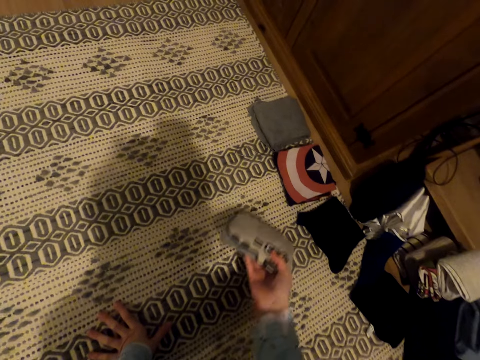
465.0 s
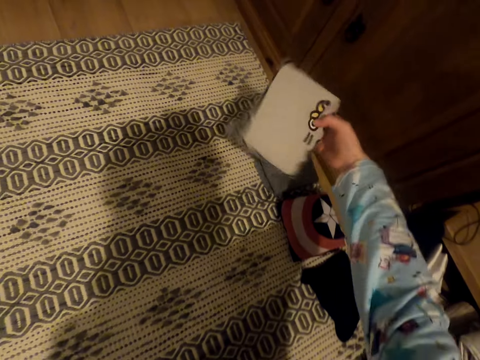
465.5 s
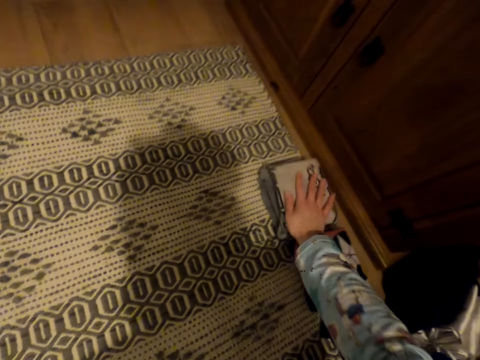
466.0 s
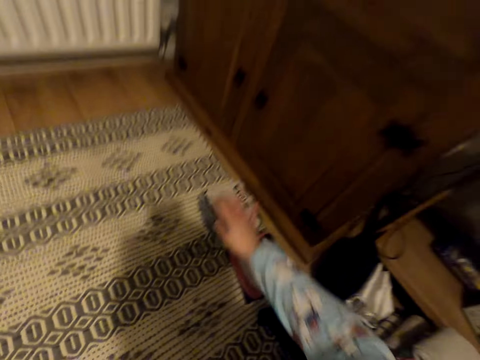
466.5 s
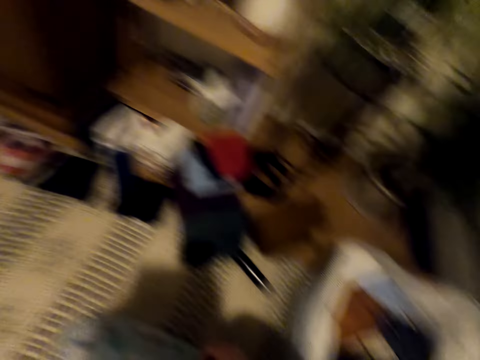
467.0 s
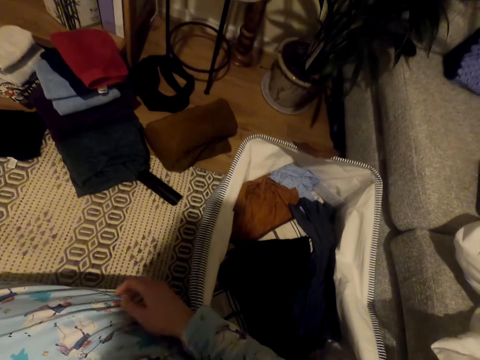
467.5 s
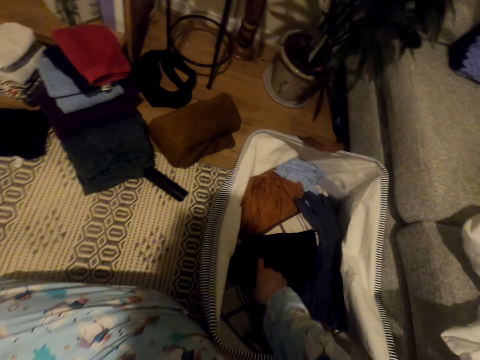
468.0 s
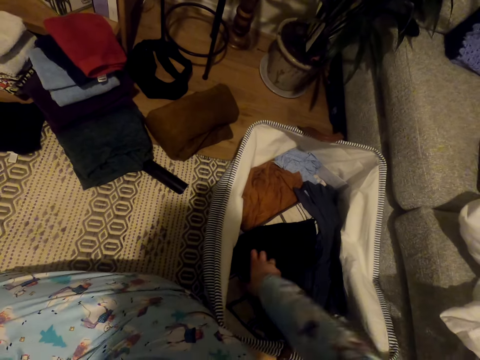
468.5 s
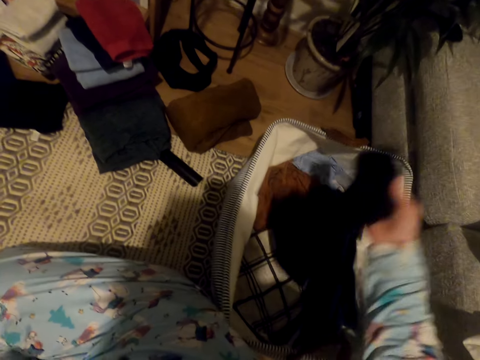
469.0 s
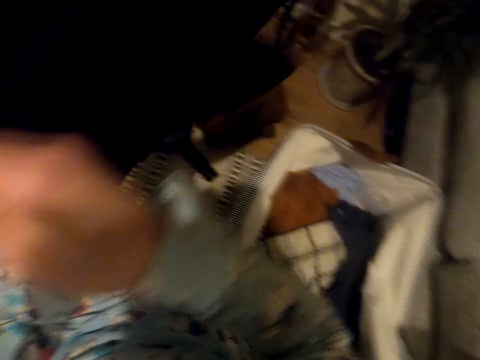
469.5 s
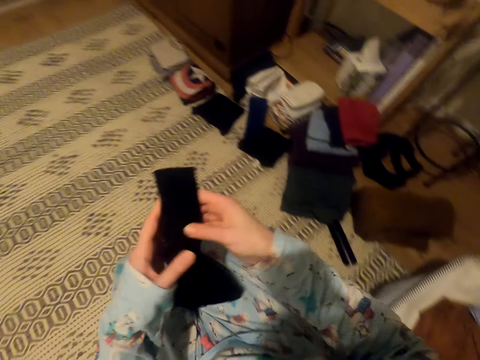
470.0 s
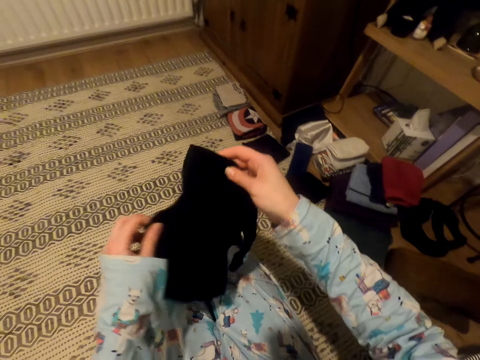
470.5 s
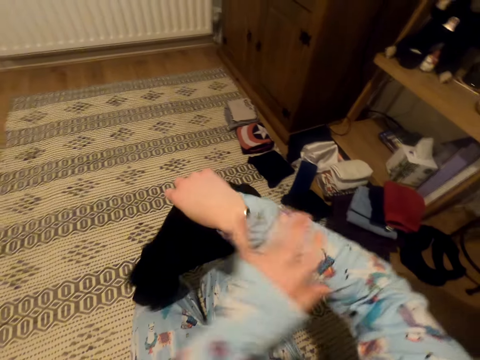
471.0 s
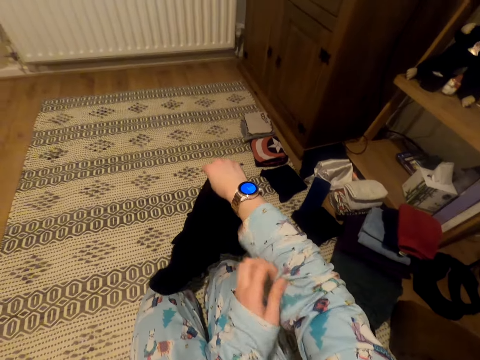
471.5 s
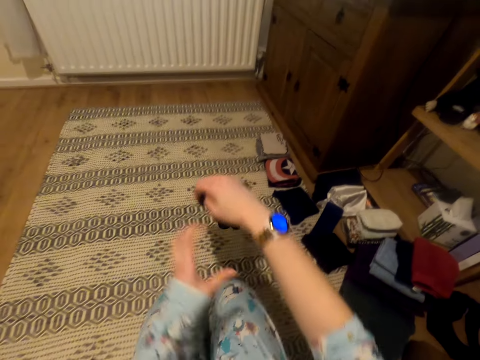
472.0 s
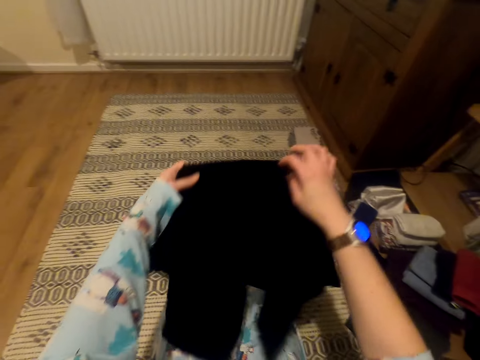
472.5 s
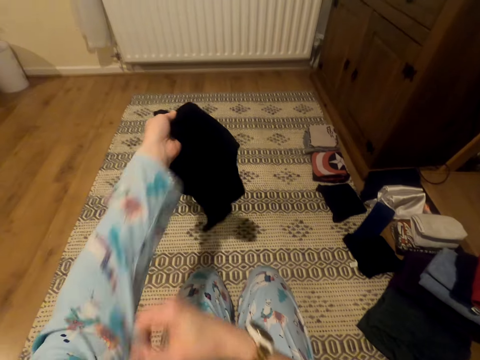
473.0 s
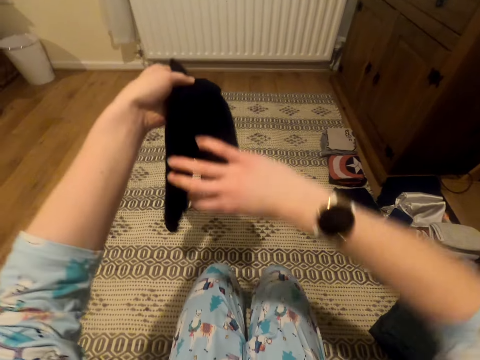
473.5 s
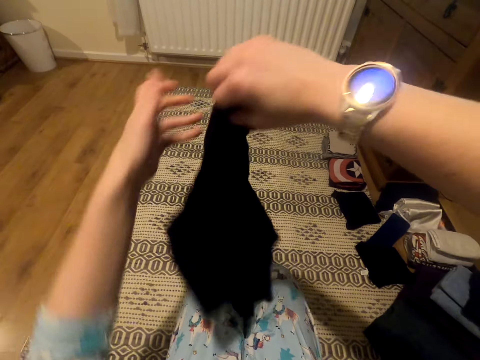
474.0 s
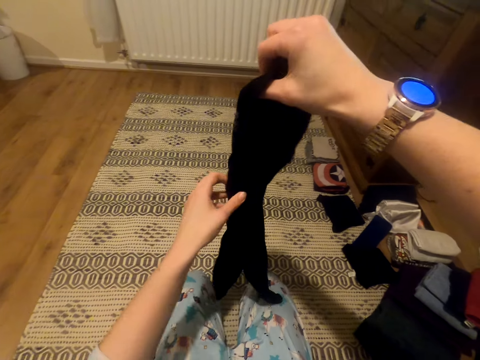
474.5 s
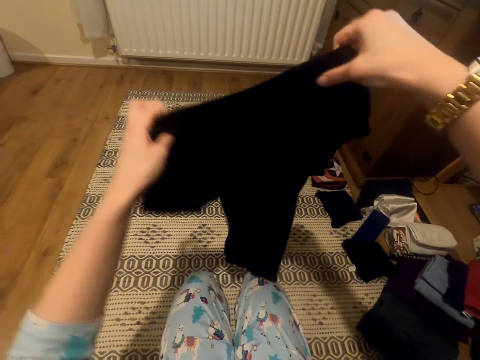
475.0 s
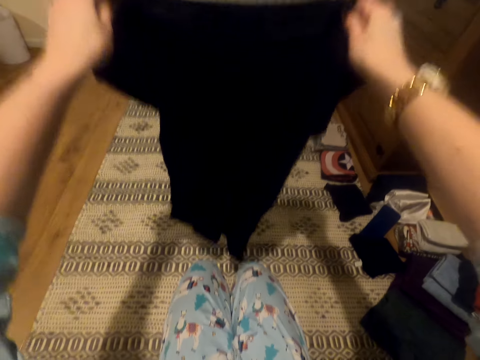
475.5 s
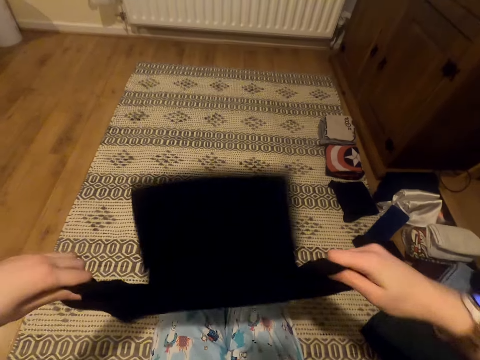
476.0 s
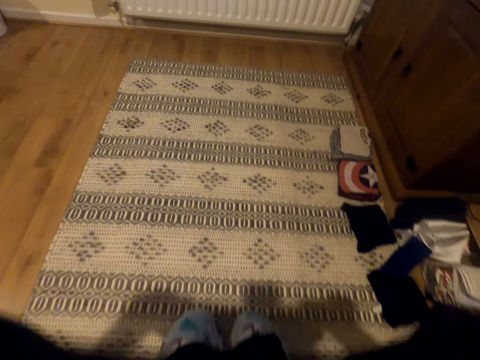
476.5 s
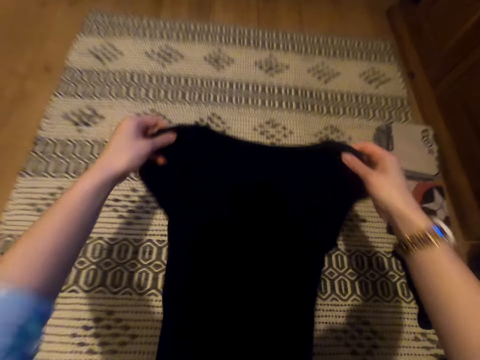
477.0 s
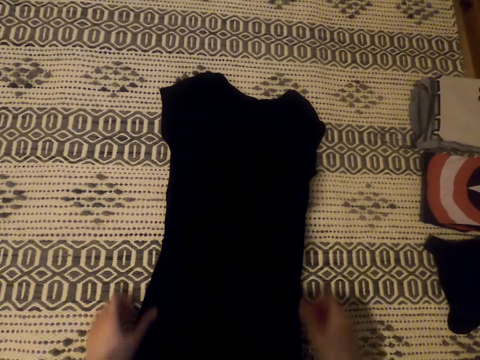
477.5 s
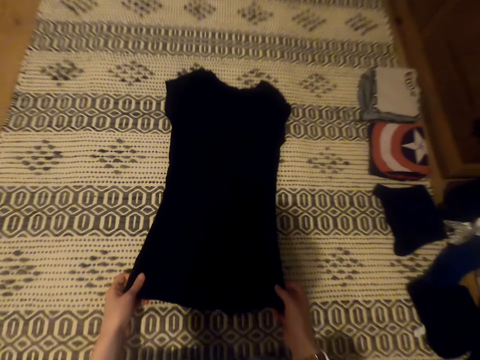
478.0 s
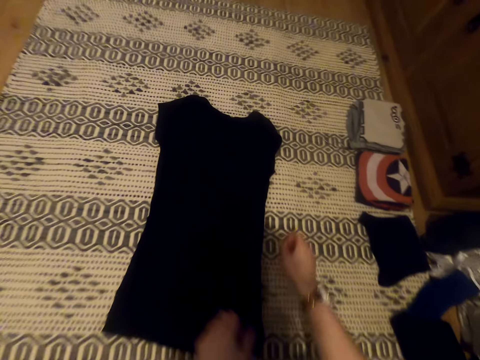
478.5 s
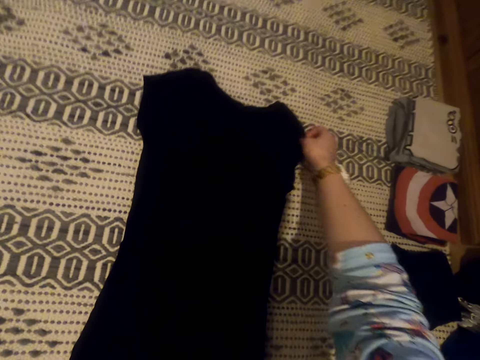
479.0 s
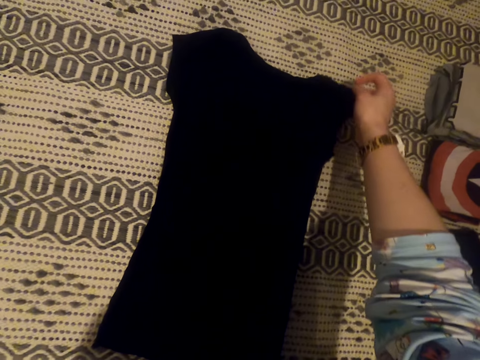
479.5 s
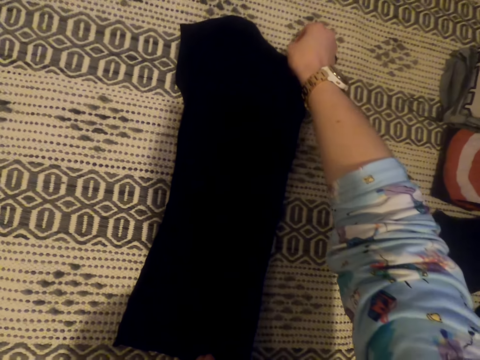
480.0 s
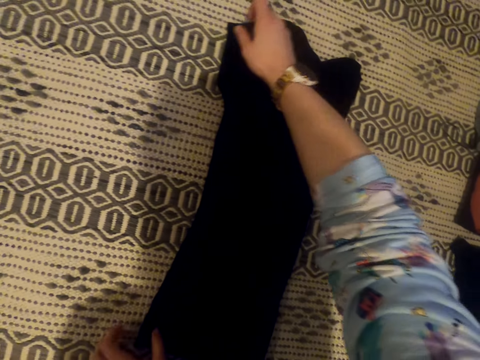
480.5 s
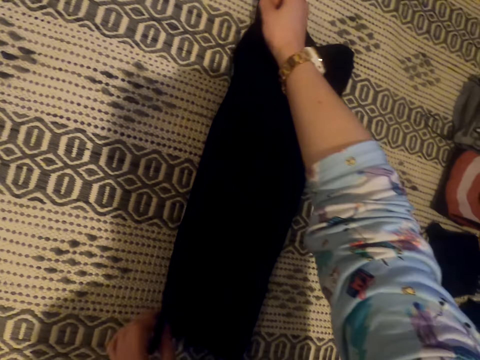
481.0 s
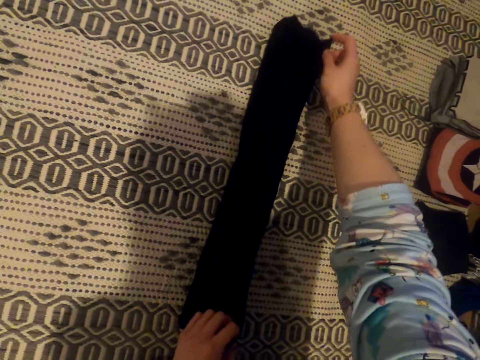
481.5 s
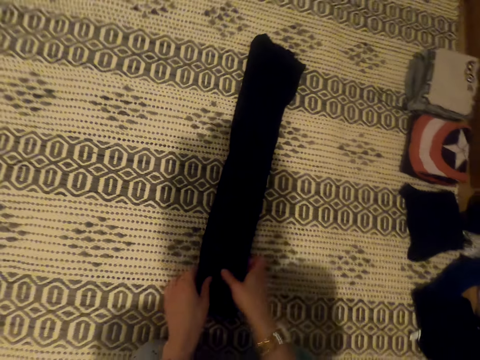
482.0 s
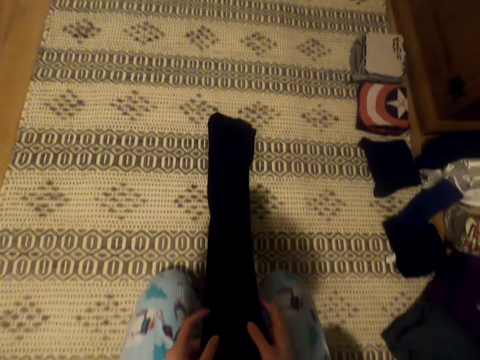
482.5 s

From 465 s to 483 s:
The camera wearer removes the t-shirt from the suitcase. She straightens the t-shirt. She pulls the sleeves up. She folds the sleeve of her clothes. She straightens the t-shirt. She places the t-shirt on the carpet. She pulls the t-shirt towards her. She folds the t-shirt.

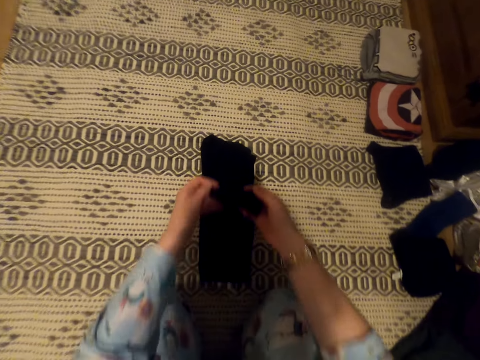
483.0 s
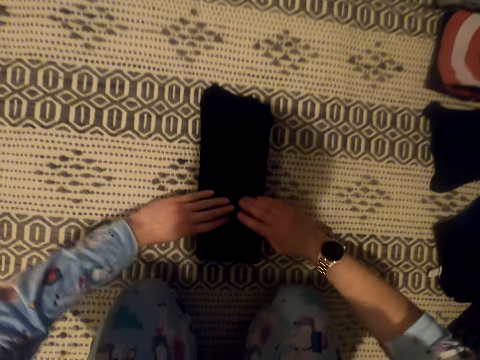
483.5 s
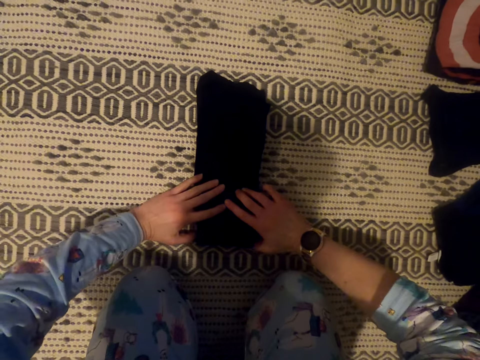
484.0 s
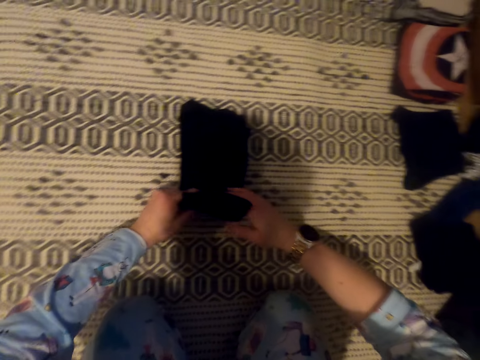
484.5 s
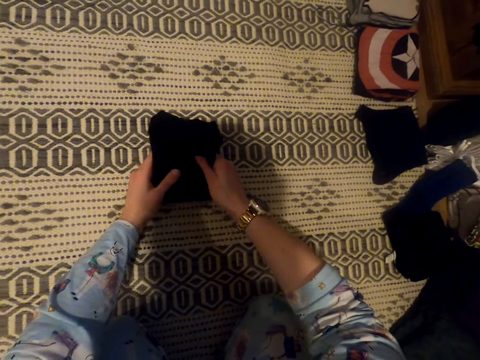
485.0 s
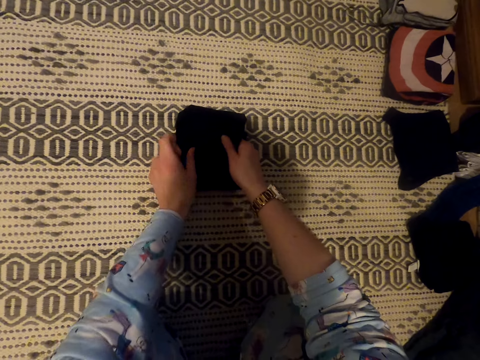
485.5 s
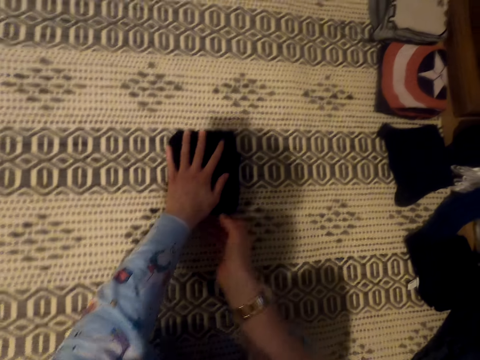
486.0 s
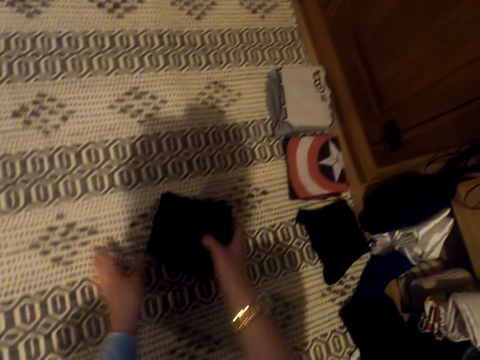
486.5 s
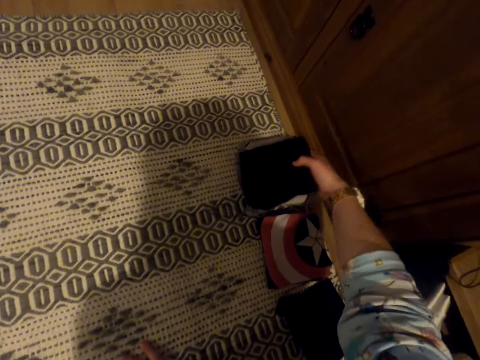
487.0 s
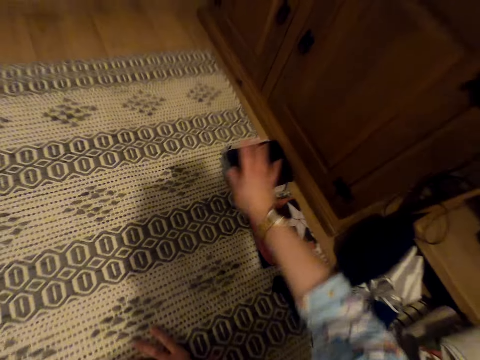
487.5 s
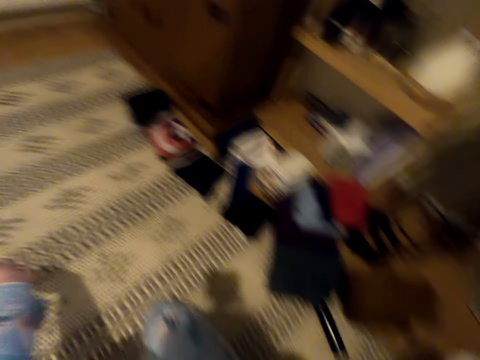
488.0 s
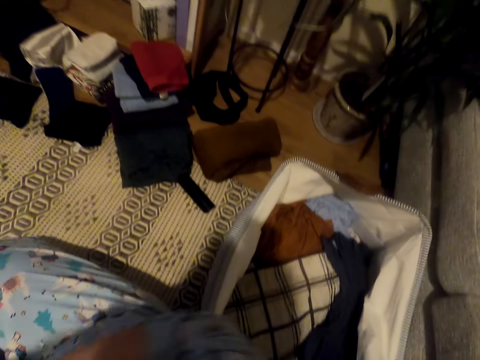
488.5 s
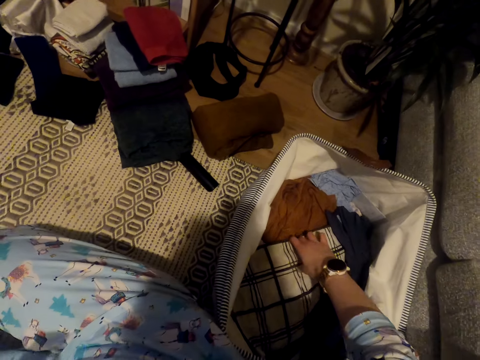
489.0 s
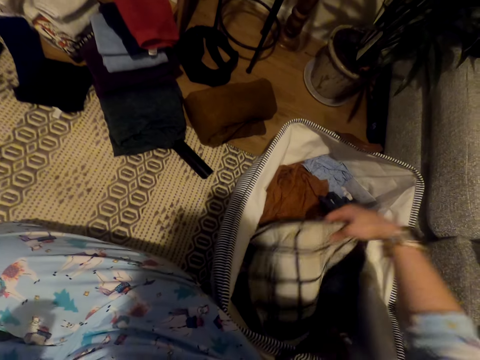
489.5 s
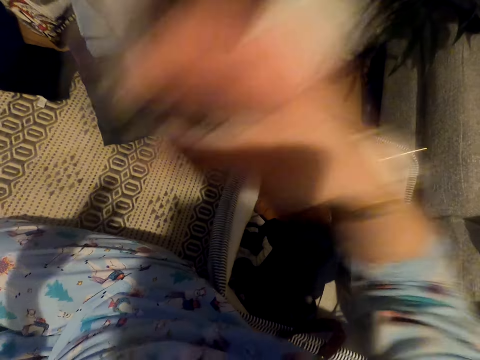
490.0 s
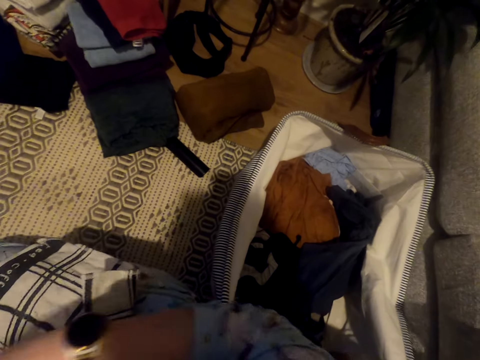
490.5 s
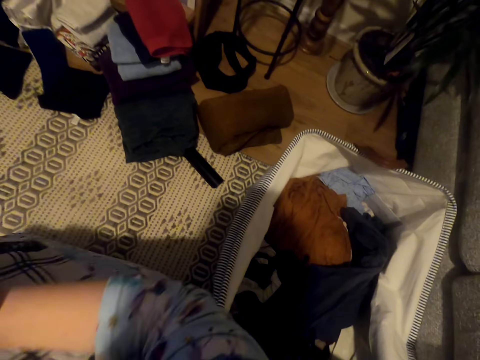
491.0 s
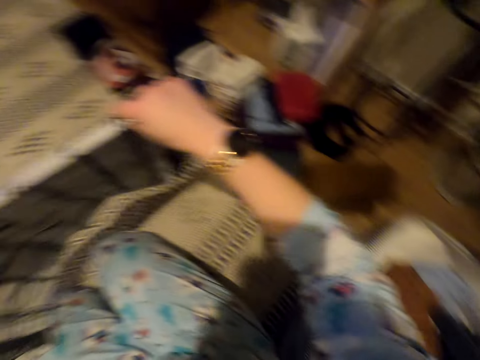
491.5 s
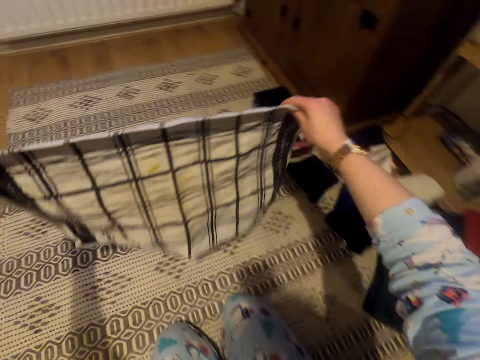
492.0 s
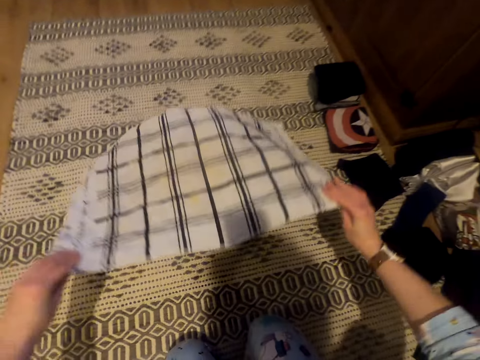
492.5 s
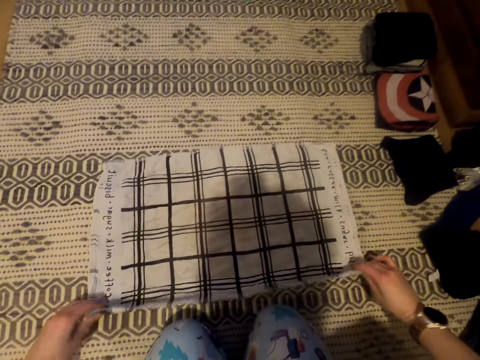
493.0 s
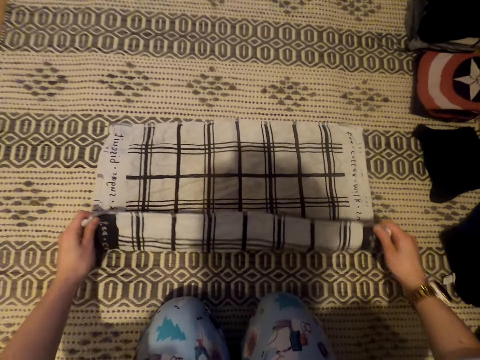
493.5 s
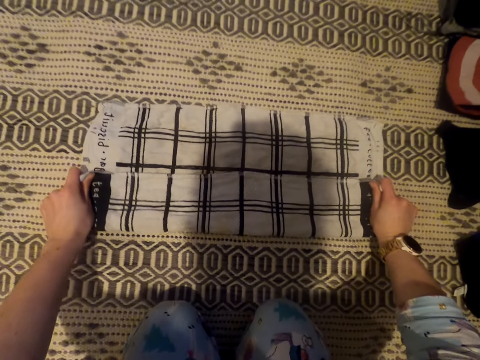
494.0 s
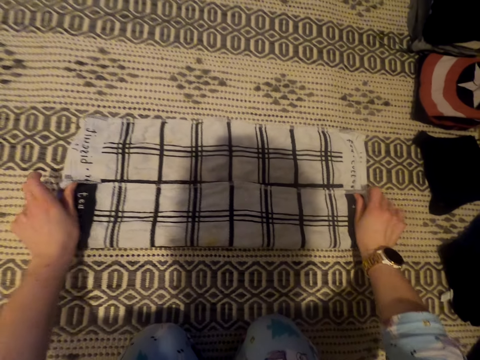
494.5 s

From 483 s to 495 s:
The camera wearer moves the t-shirt on top of another t-shirt. She removes the handkerchief from the suitcase. She places the handkerchief in her thighs. She picks up the handkerchief. She places the handkerchief on the carpet. She folds the handkerchief.
